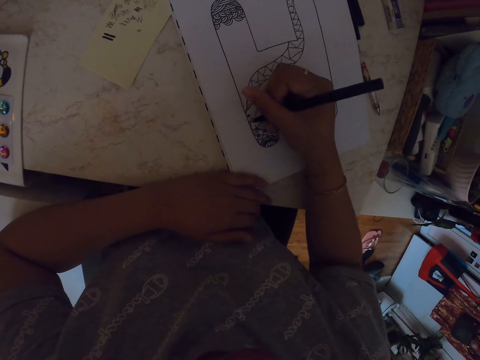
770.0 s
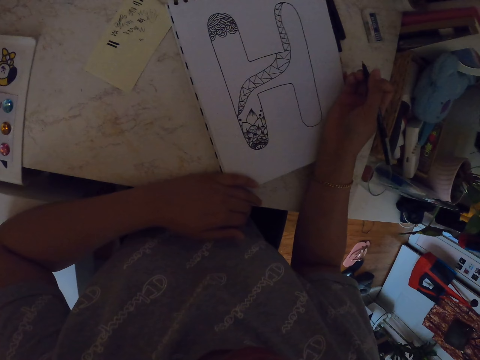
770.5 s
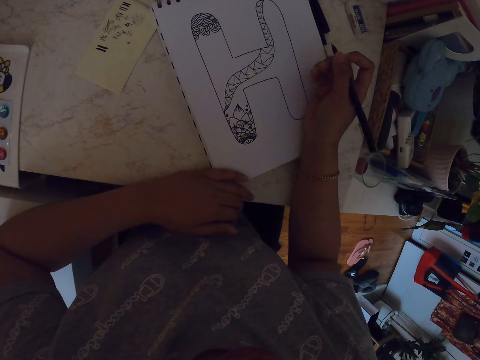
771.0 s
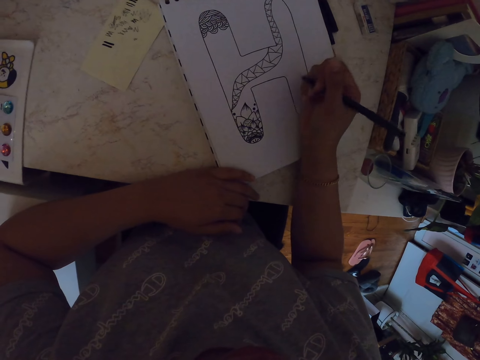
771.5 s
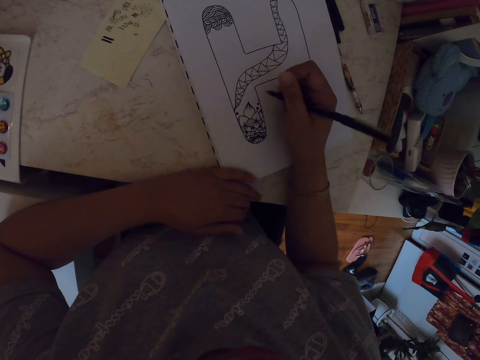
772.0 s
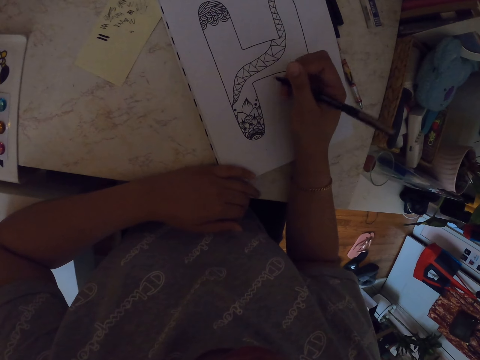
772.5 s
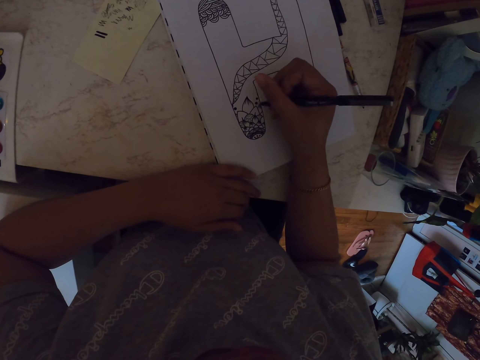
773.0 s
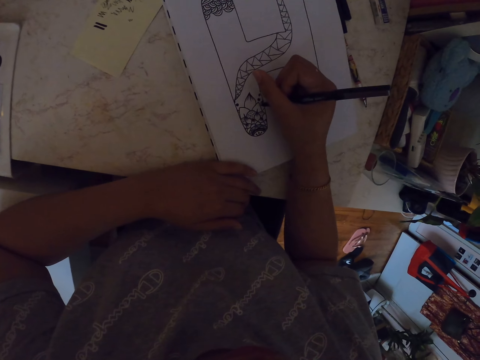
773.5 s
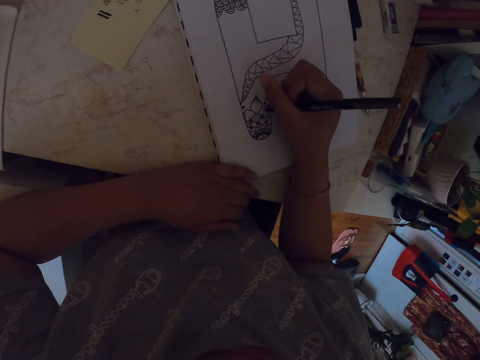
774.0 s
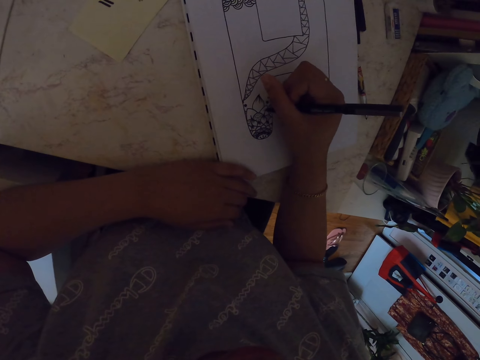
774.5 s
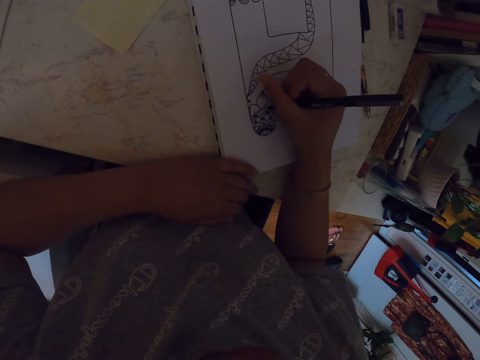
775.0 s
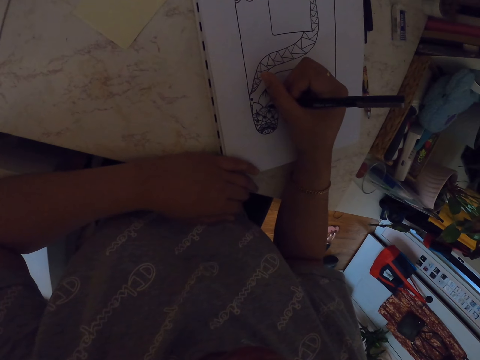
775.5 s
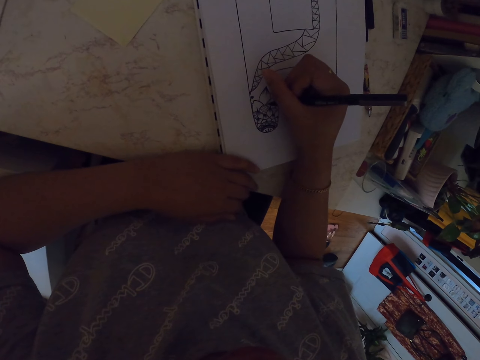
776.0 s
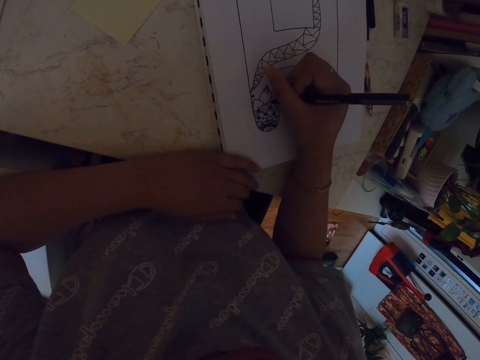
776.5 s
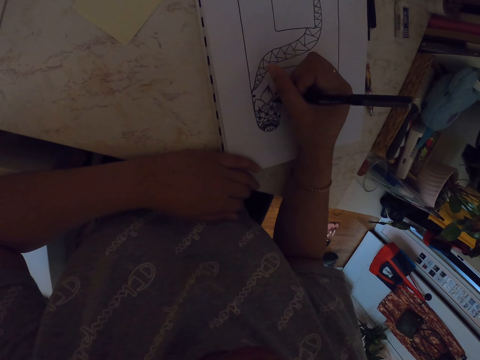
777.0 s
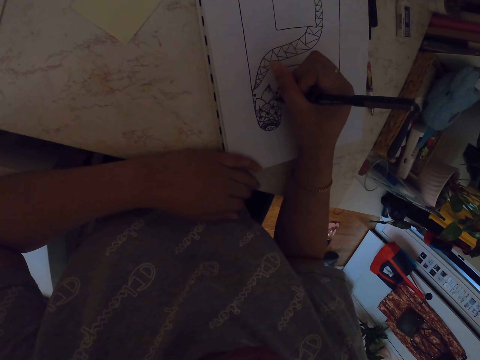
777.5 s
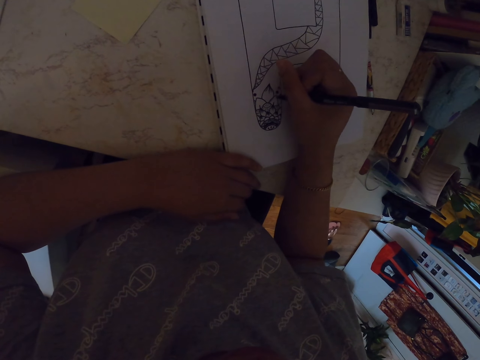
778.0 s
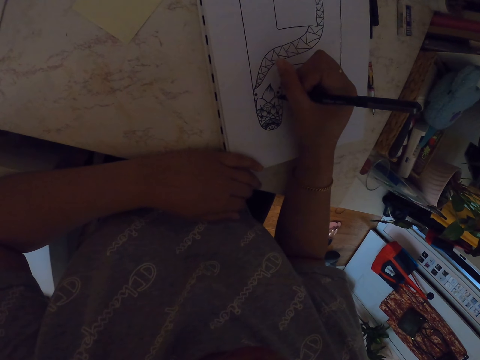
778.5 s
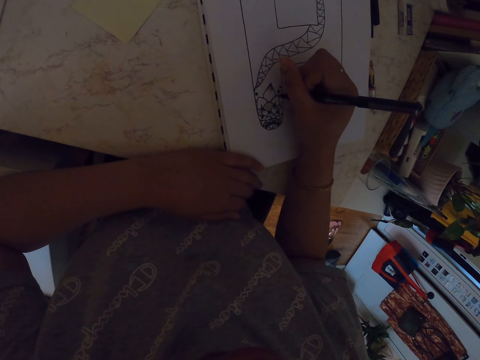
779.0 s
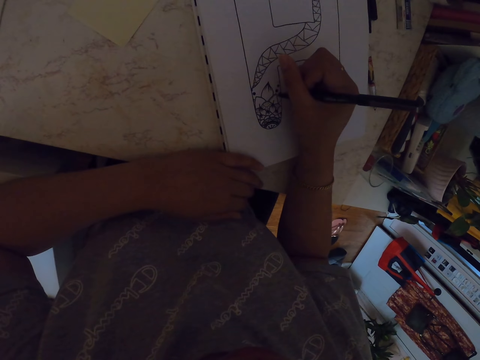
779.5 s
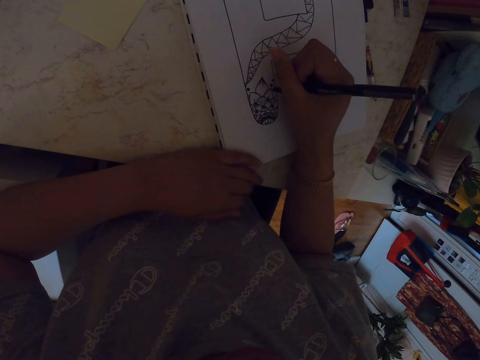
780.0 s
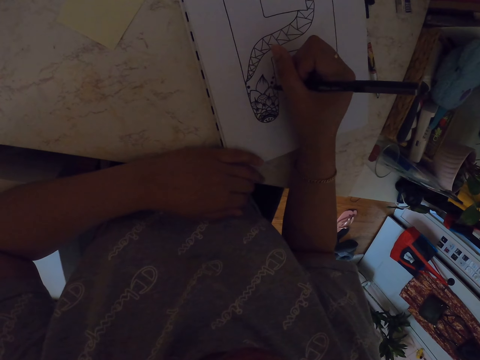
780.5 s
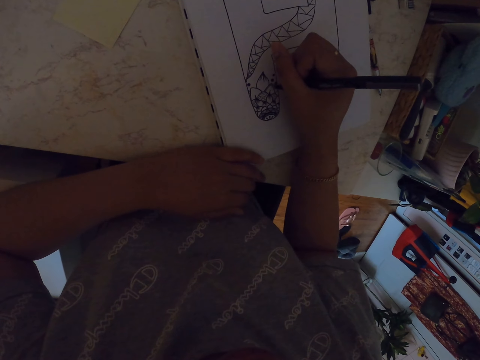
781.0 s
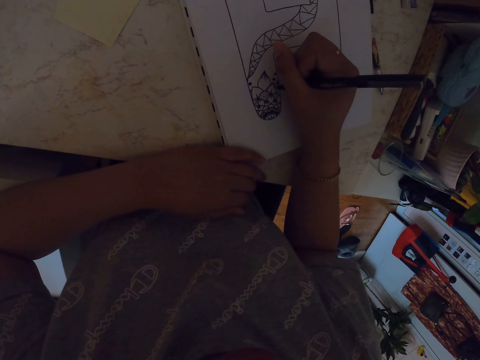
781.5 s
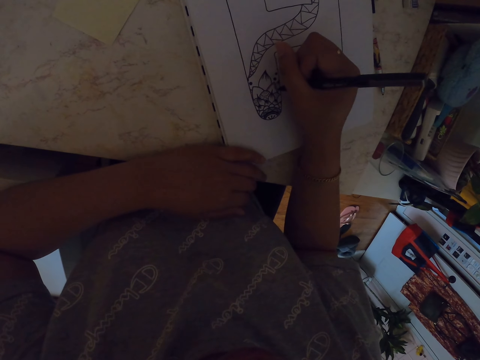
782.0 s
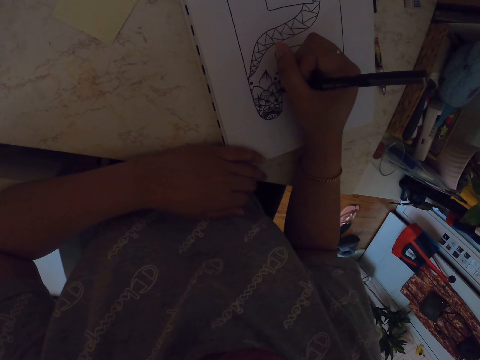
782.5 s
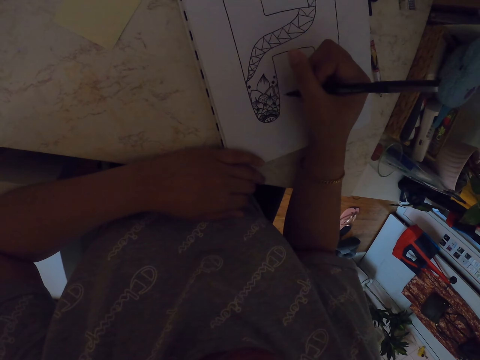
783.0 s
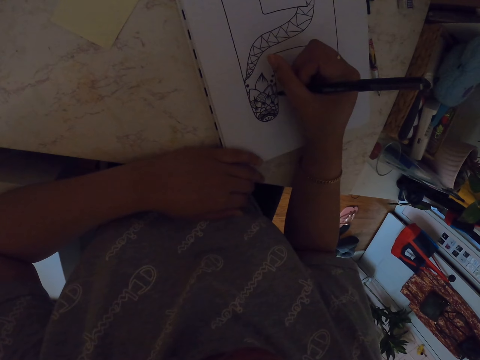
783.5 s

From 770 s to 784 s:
The camera wearer moves his hand. He draws a drawing on a book with a pen.

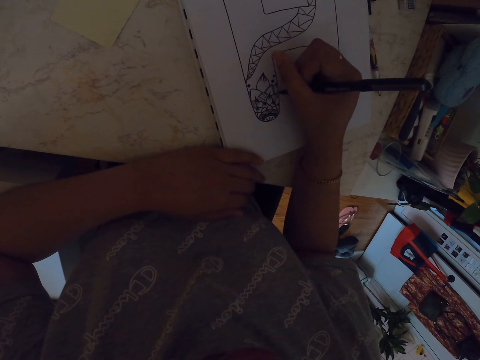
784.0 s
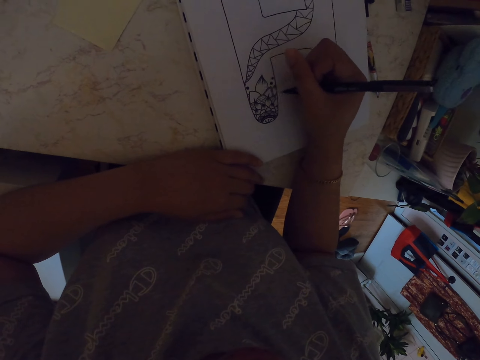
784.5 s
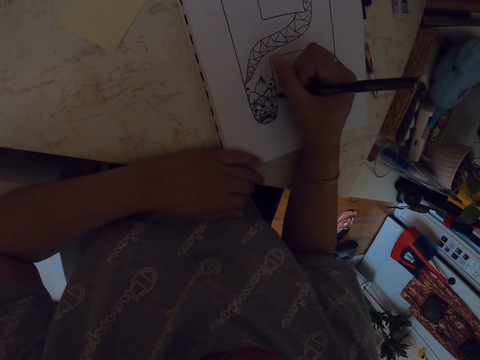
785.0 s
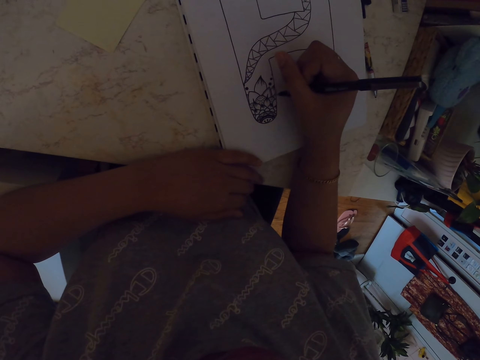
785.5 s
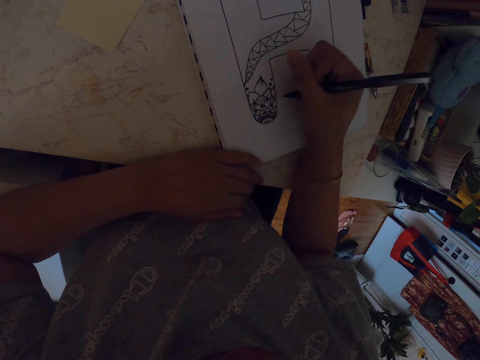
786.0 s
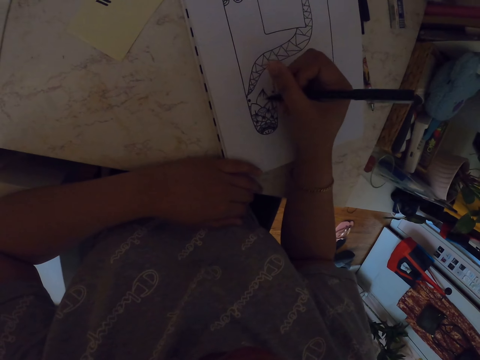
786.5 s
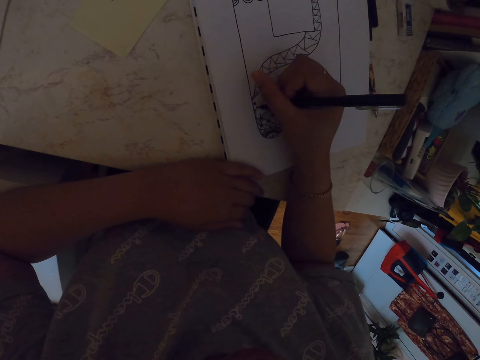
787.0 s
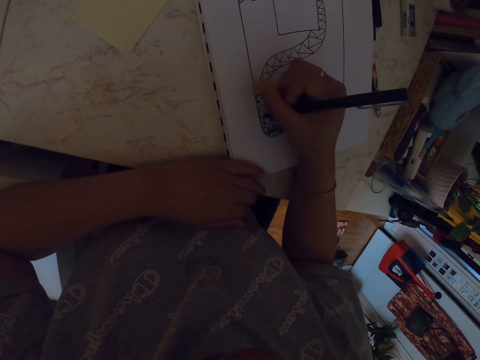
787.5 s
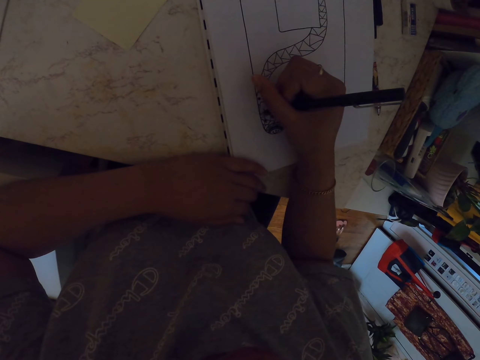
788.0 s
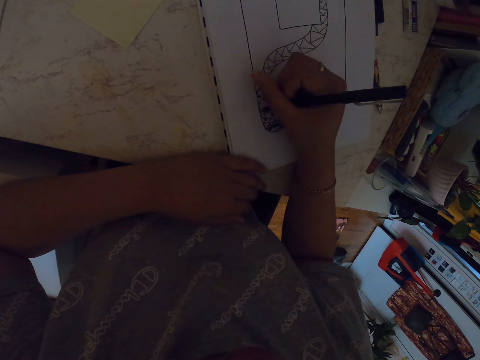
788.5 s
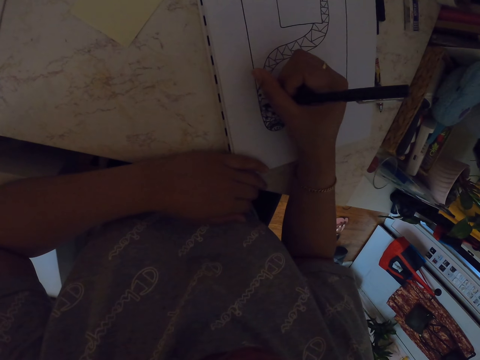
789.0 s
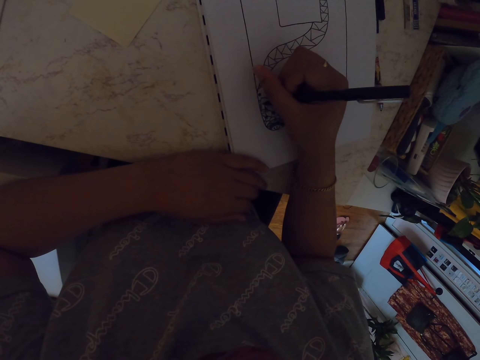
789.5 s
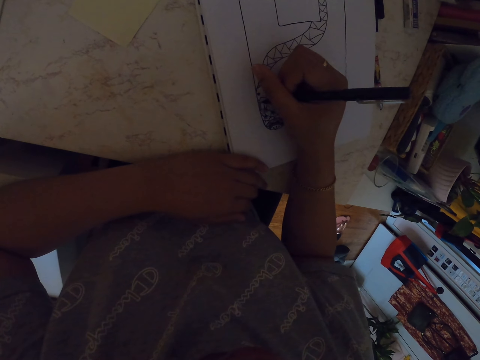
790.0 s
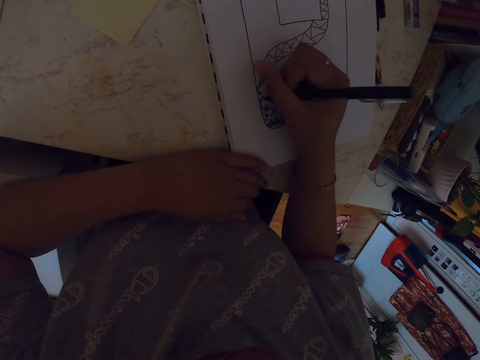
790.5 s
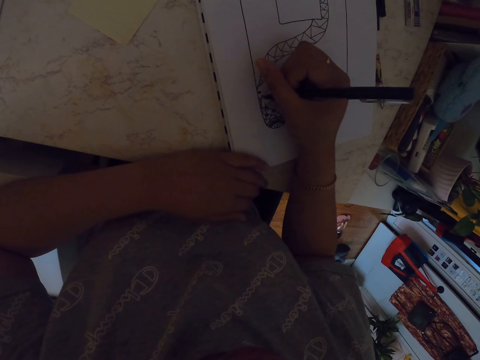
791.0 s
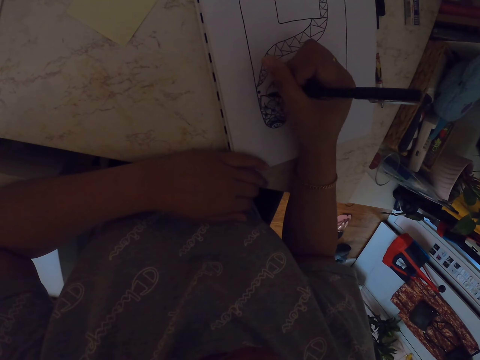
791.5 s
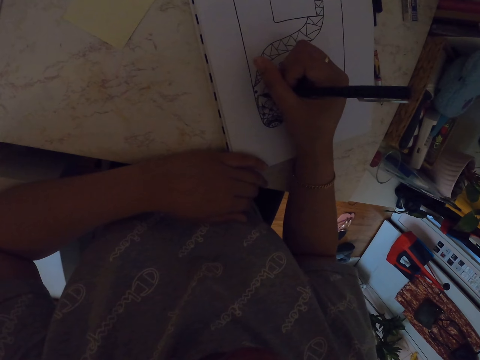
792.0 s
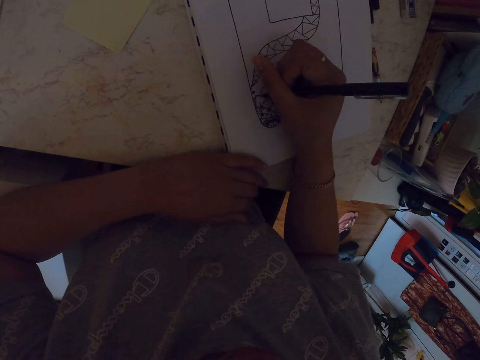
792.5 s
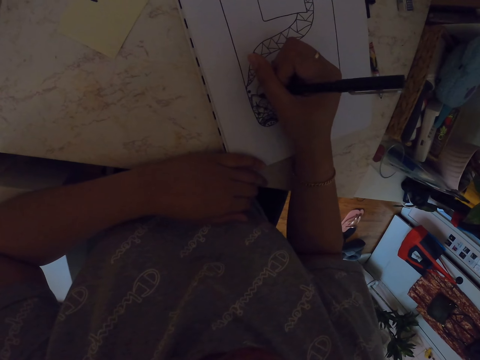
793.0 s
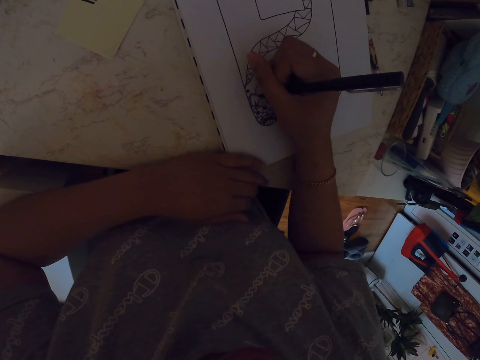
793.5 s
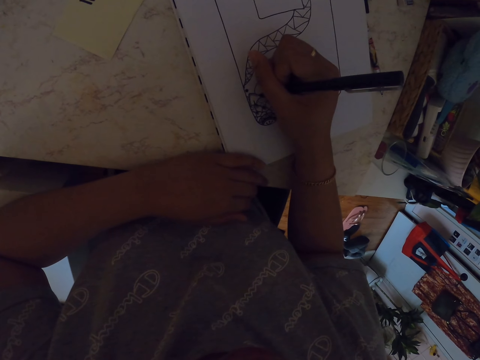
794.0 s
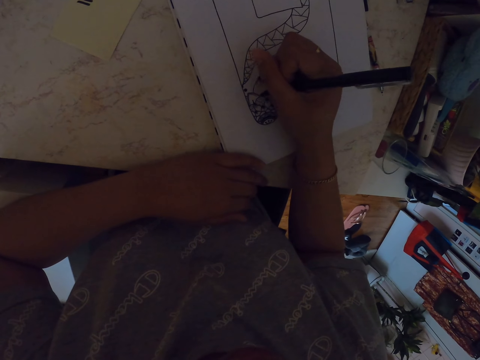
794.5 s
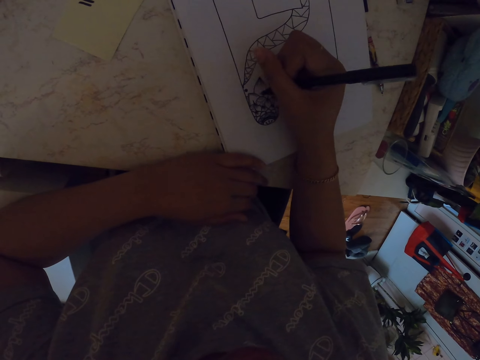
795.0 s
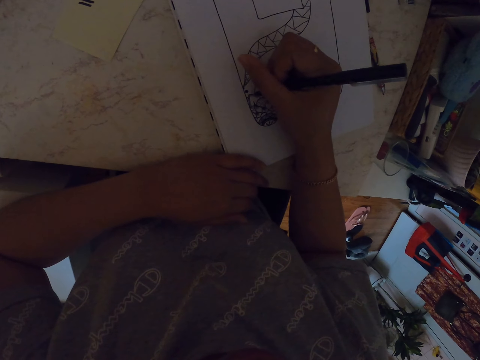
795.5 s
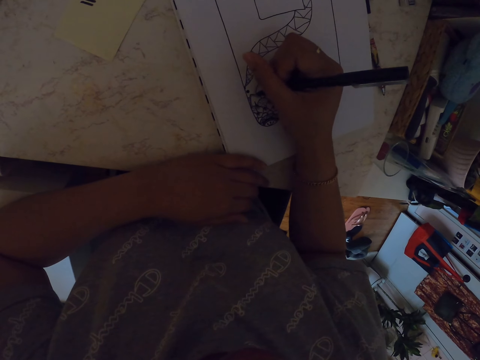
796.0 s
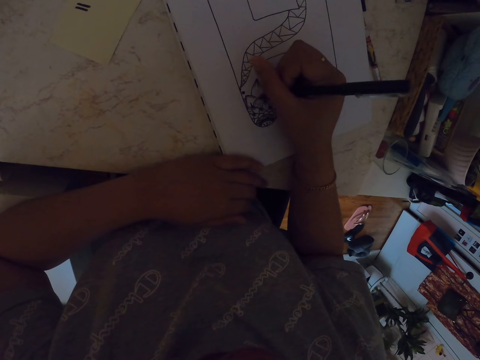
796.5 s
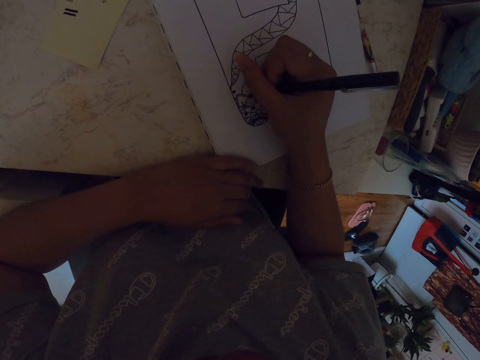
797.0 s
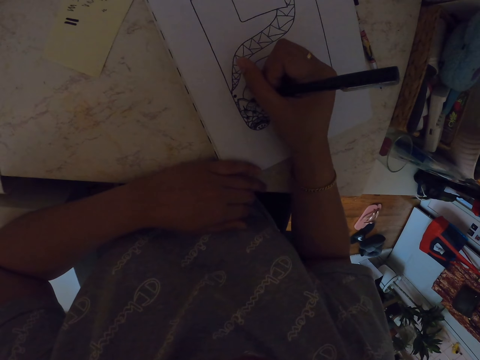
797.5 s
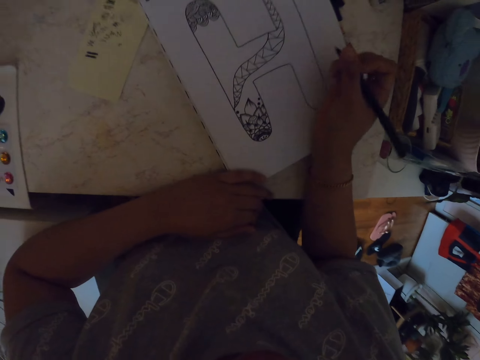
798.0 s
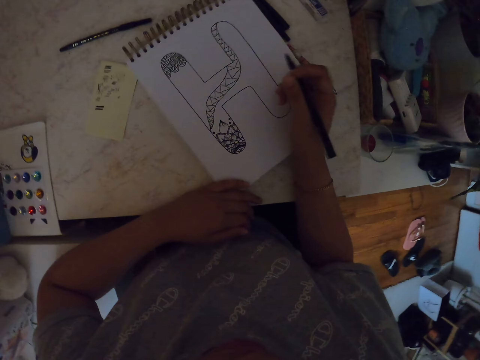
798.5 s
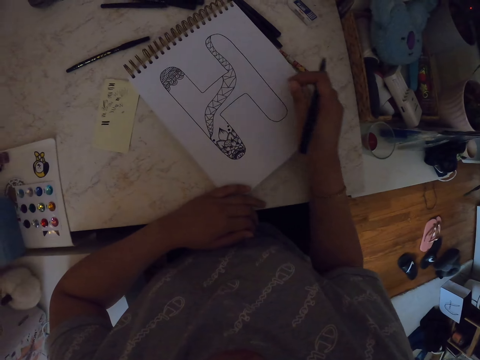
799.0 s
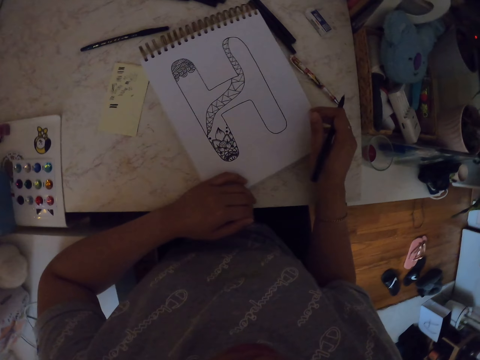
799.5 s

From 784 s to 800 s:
The camera wearer moves his hand. He draws a drawing on a book with a pen. He moves his hand.
